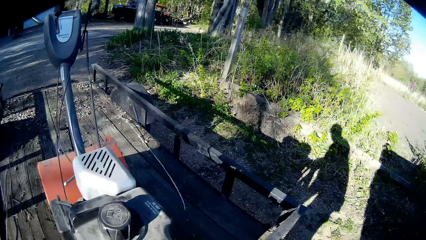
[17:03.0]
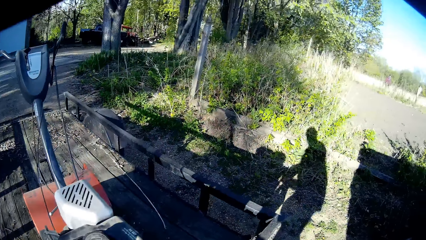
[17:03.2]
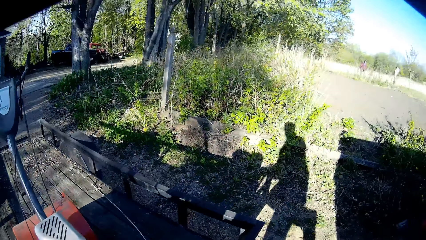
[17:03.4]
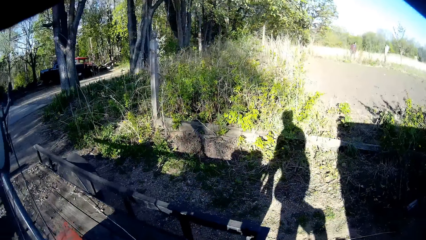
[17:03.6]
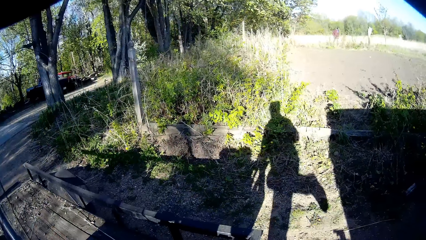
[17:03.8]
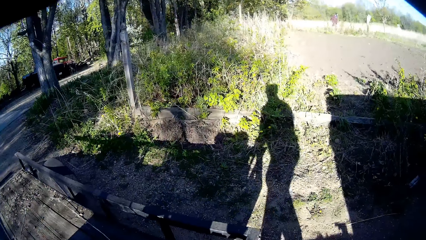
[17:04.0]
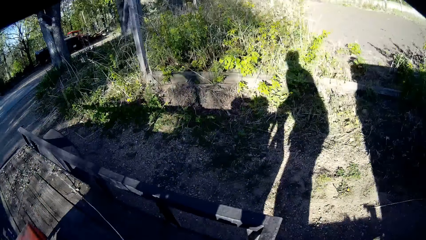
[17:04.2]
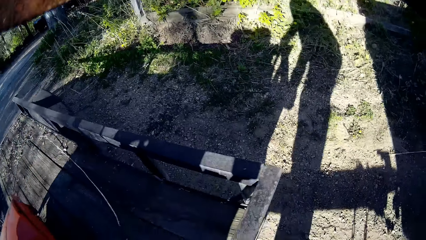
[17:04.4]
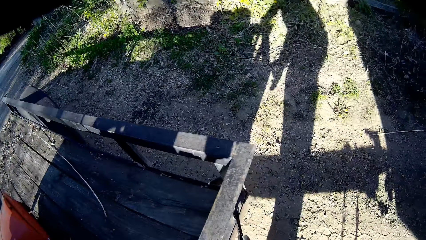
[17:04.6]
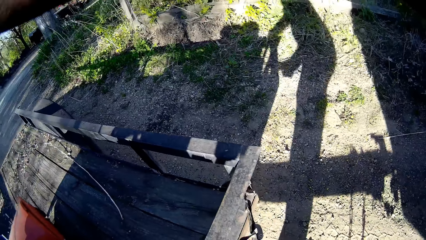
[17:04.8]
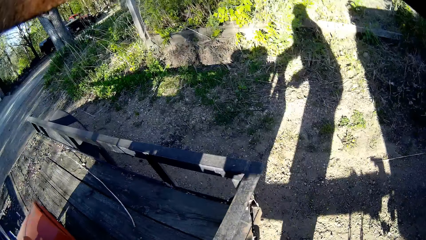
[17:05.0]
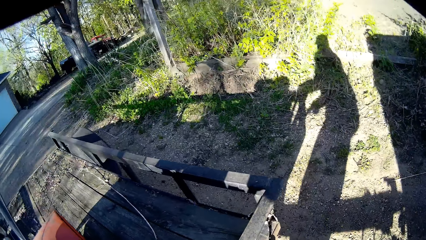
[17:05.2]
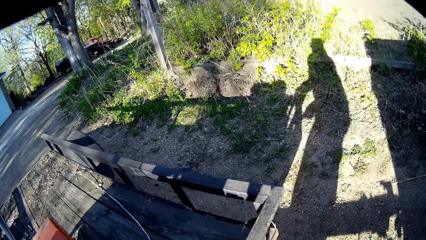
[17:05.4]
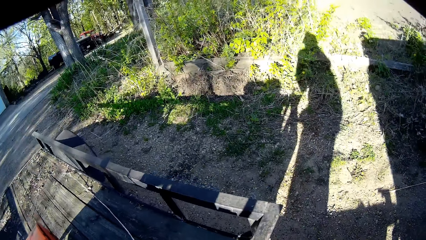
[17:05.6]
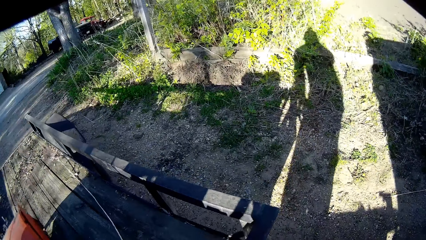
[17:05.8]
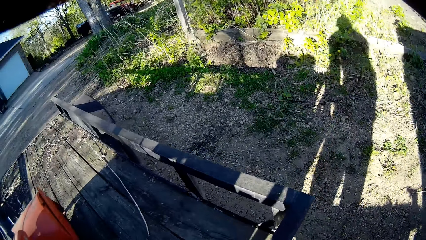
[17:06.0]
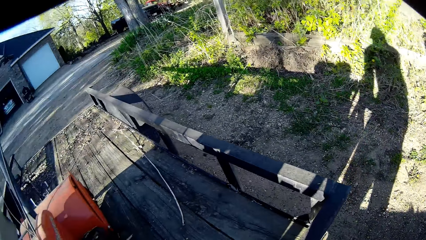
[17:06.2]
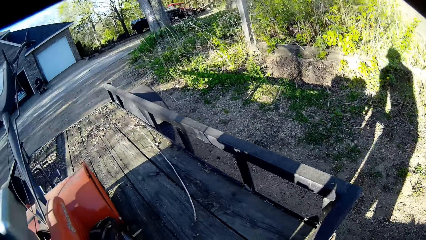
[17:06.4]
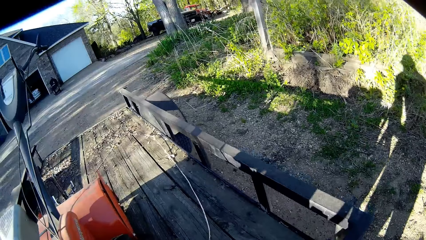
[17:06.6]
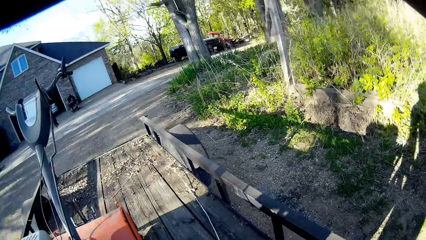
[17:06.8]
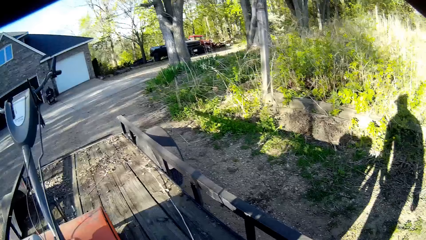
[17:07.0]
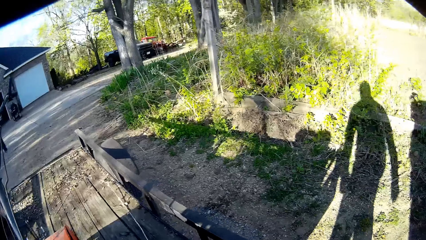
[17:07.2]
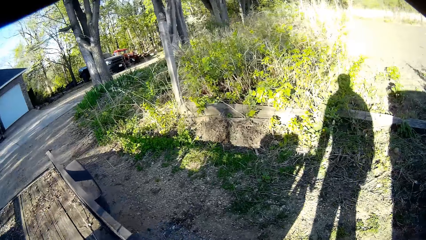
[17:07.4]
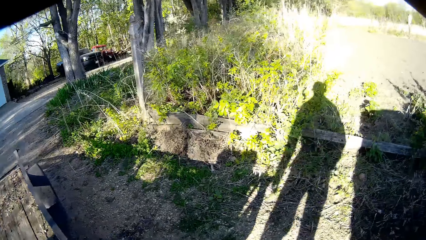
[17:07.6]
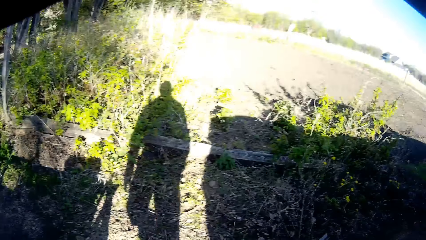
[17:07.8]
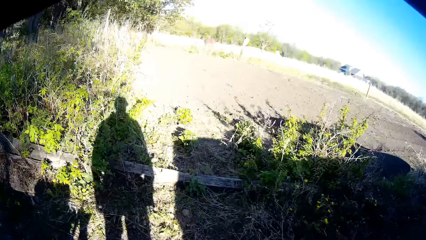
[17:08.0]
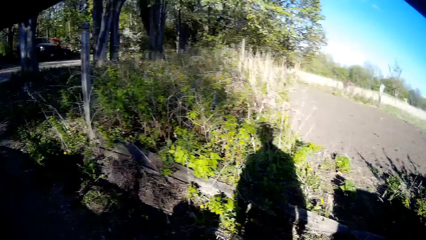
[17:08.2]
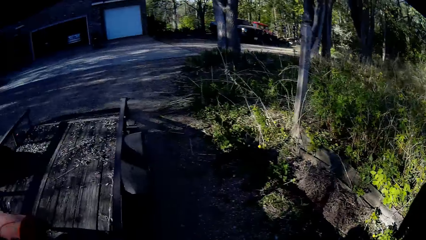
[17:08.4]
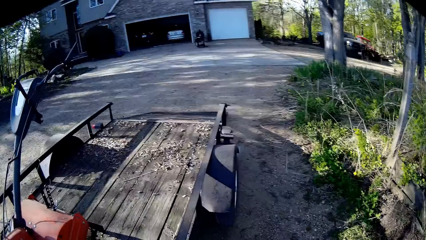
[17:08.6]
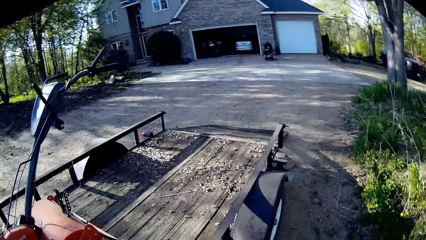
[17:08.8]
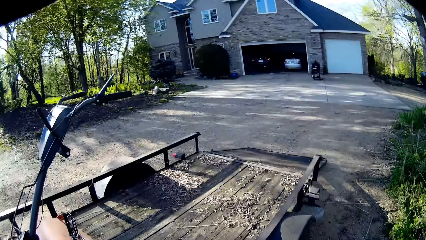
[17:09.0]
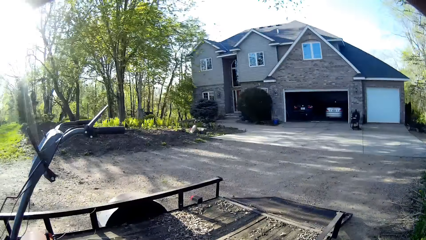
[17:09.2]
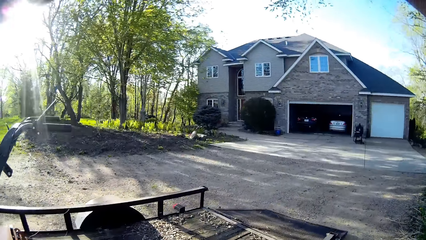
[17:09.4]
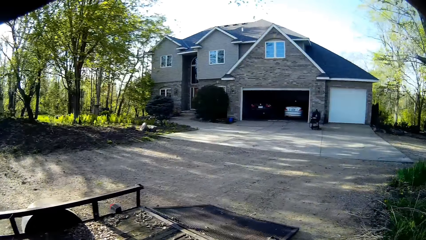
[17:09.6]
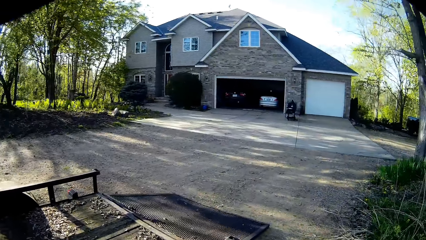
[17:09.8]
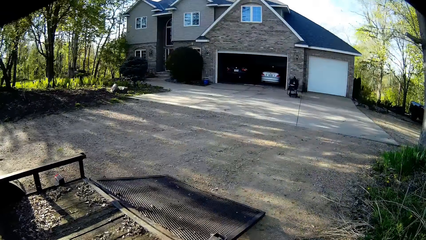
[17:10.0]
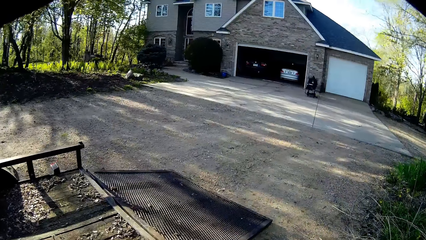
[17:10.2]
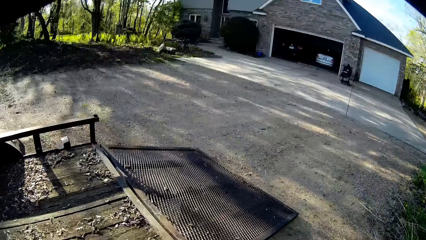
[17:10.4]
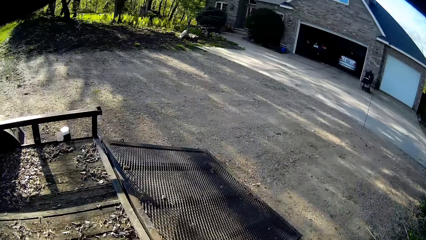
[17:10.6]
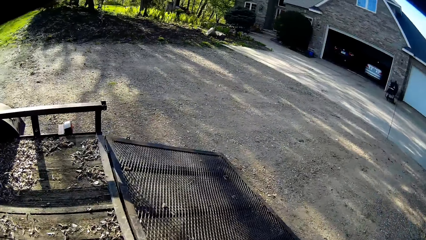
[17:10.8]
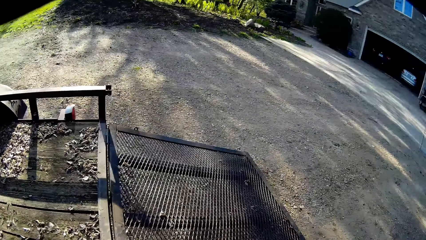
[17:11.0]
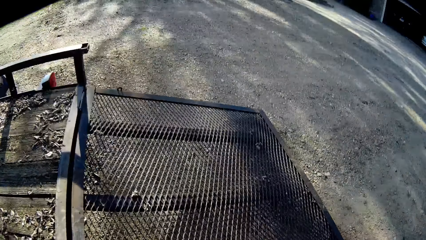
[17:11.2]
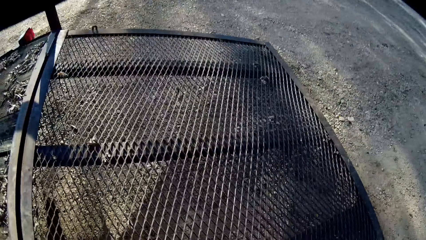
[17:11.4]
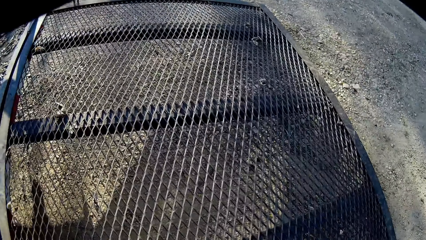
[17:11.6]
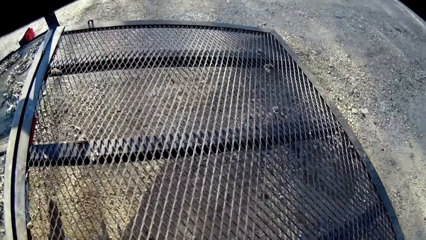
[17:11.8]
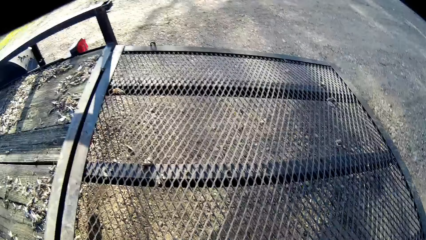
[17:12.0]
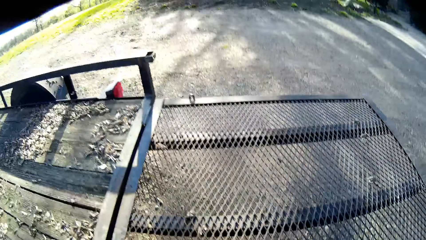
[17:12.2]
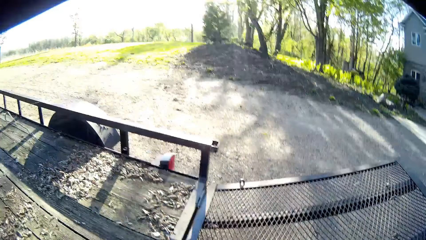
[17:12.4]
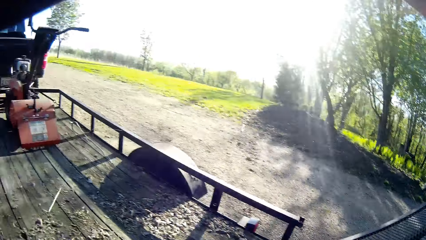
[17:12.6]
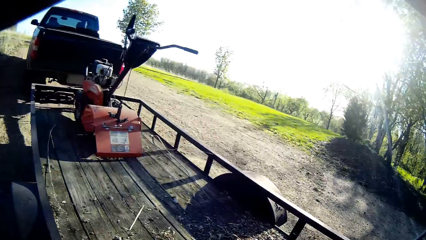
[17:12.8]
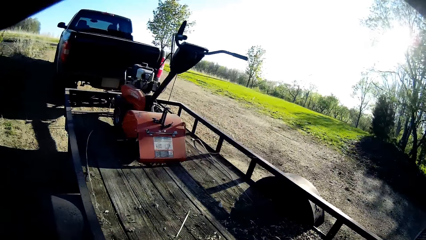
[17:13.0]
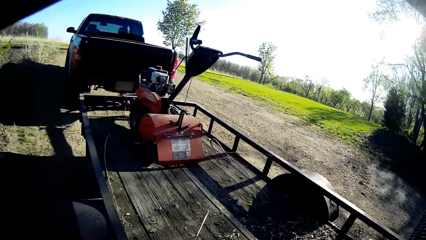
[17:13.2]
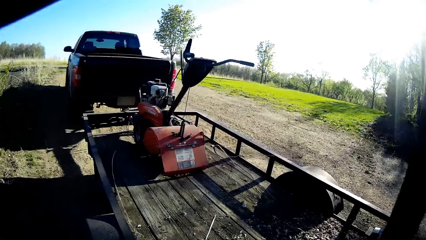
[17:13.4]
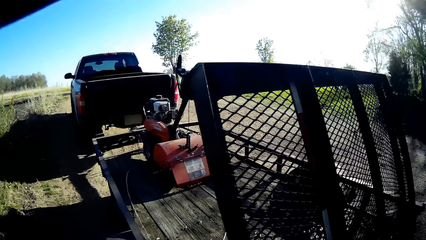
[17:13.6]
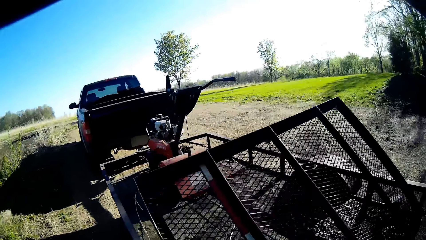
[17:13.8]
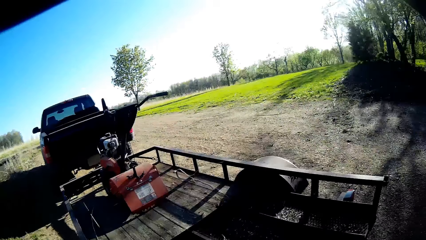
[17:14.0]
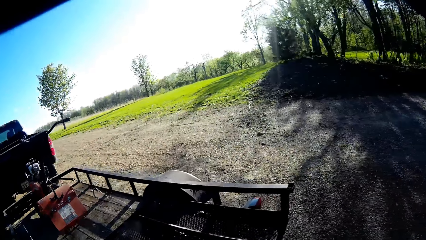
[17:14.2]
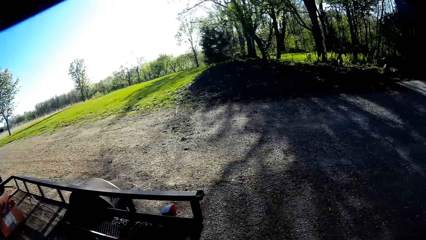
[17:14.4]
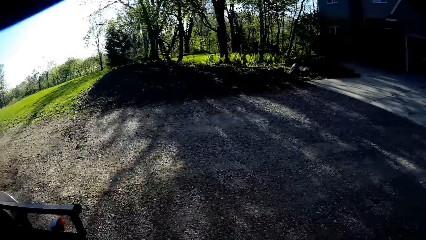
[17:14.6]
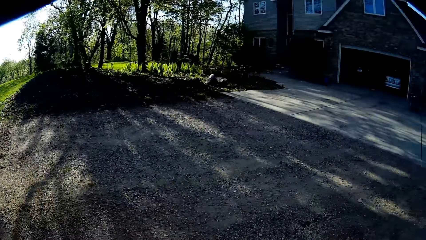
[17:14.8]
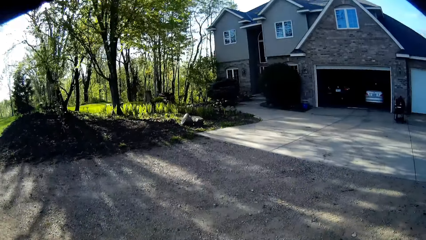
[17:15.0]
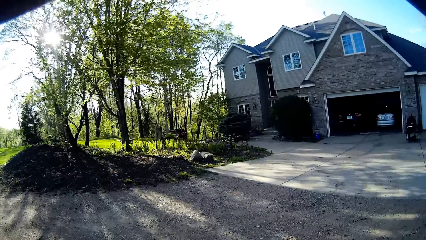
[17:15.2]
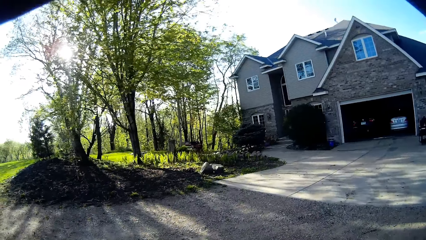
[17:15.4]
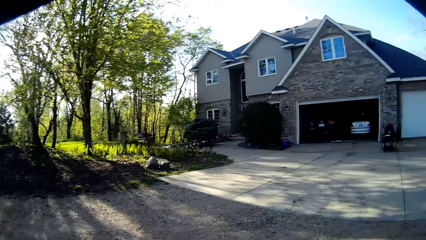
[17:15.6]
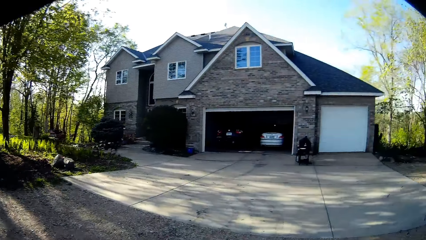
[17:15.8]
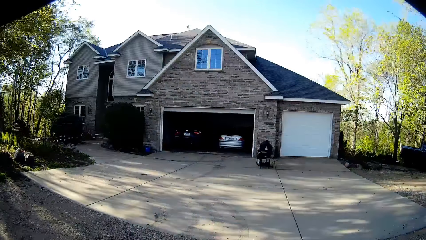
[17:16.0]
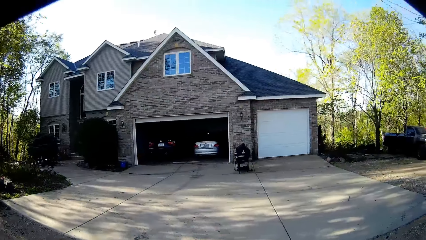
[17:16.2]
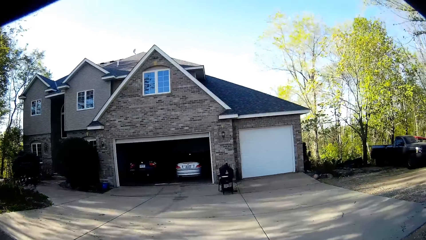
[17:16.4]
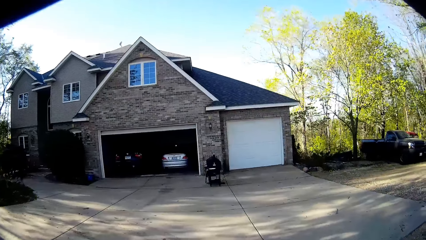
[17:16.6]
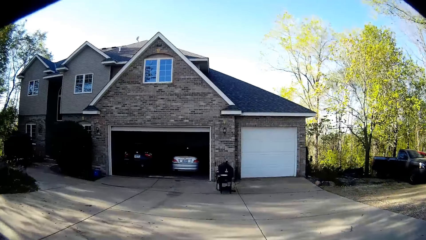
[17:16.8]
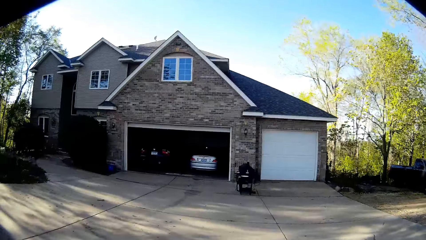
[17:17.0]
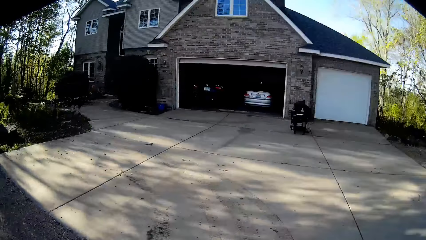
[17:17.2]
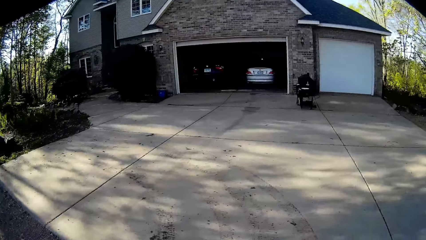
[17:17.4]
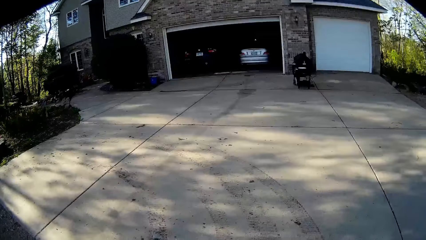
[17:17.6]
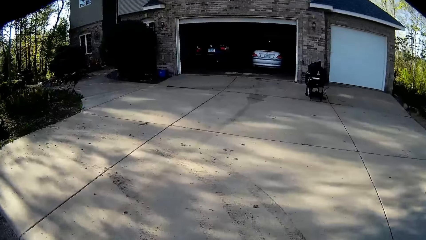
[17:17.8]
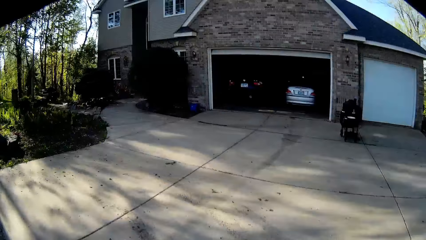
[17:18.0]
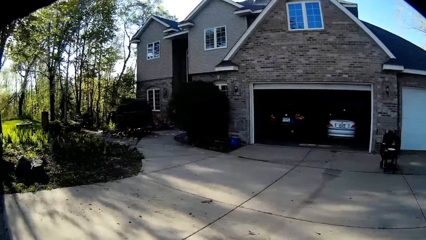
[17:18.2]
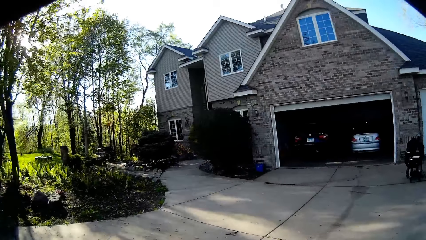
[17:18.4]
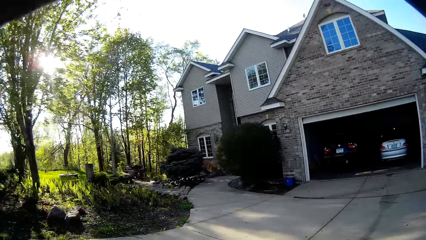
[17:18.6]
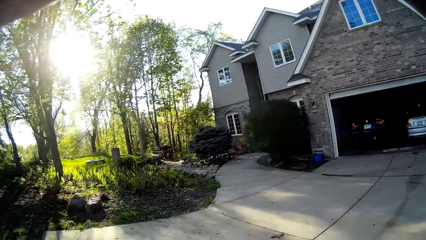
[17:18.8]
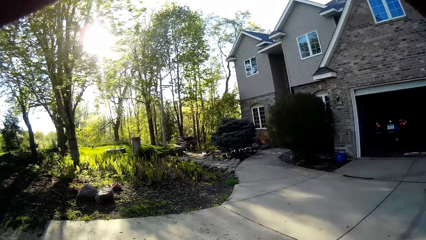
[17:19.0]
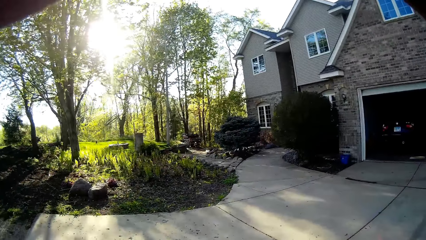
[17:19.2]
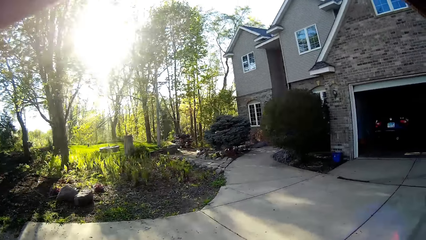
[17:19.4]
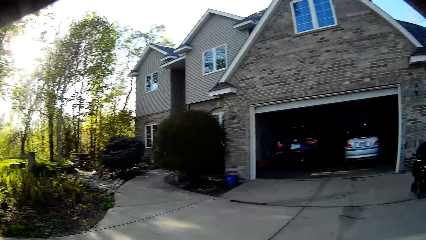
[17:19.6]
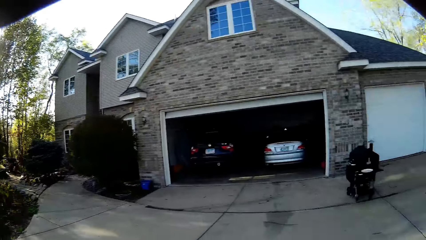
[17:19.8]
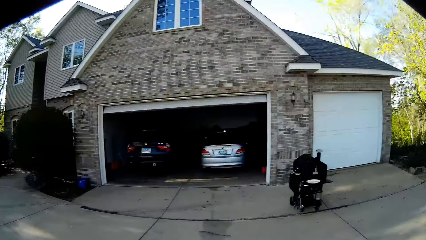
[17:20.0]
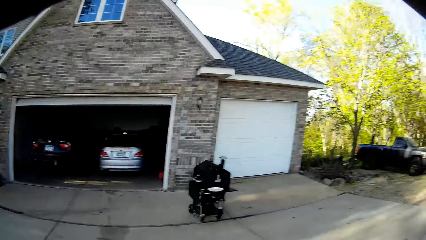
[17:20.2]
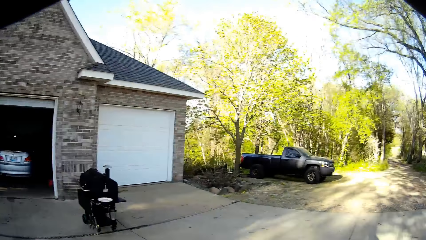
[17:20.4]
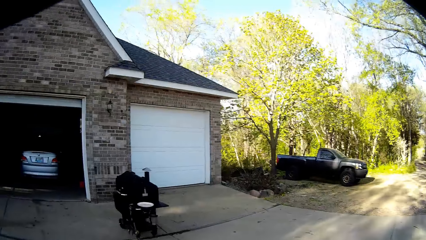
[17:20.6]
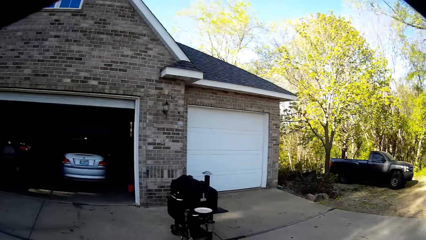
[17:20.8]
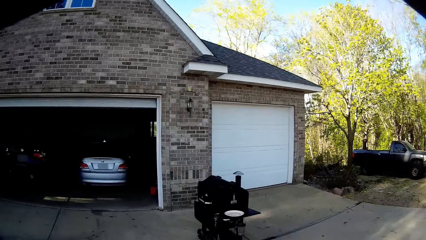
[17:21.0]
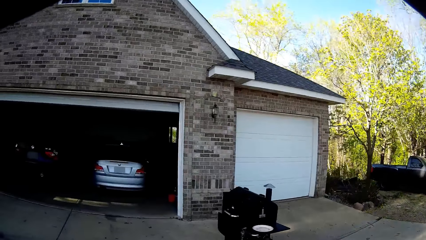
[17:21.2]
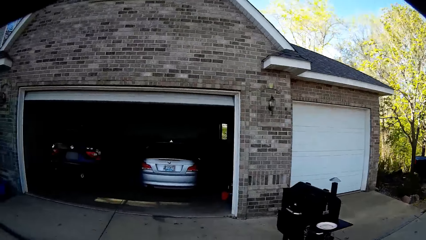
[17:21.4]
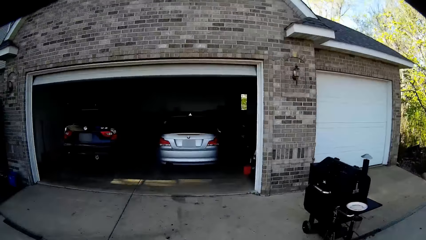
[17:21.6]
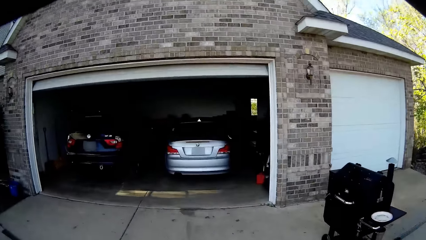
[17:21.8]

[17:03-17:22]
The camera wearer fixes the track. They look around the compound. They walk to the back of the pickup's cart. They pack up the ramp of the pickup's cart. They walk around the compound.
